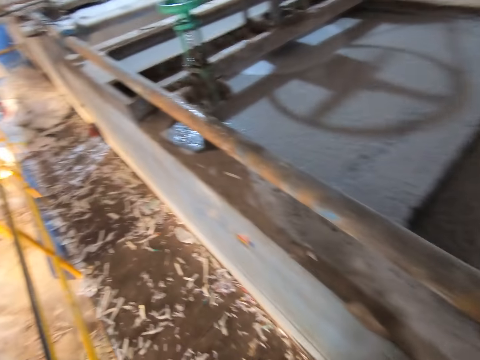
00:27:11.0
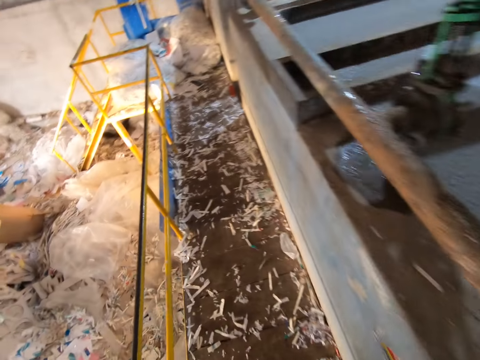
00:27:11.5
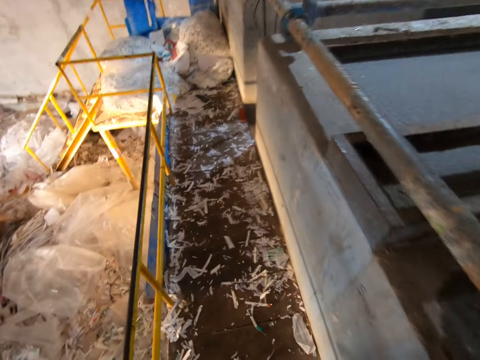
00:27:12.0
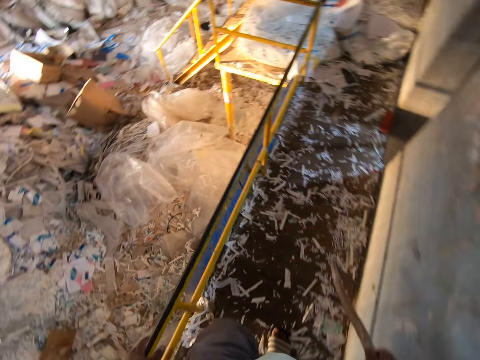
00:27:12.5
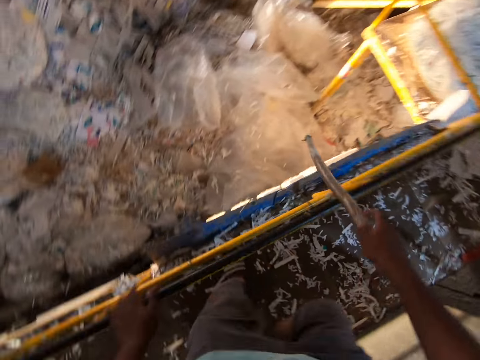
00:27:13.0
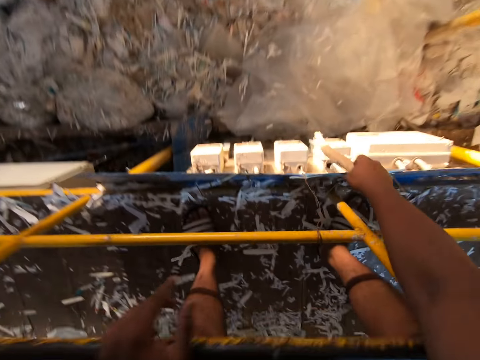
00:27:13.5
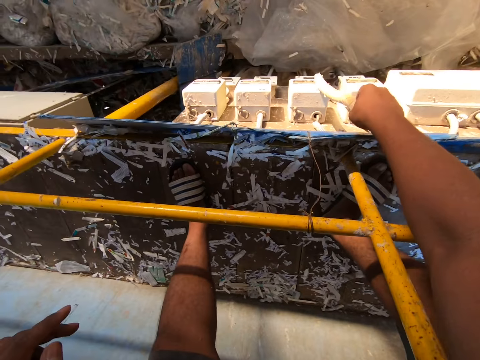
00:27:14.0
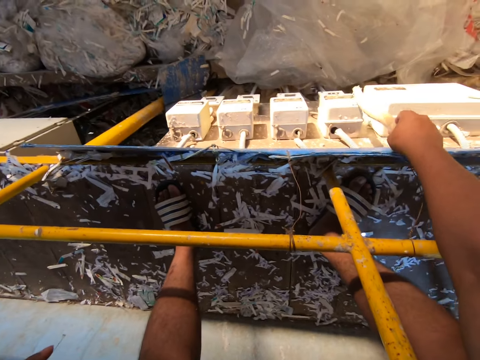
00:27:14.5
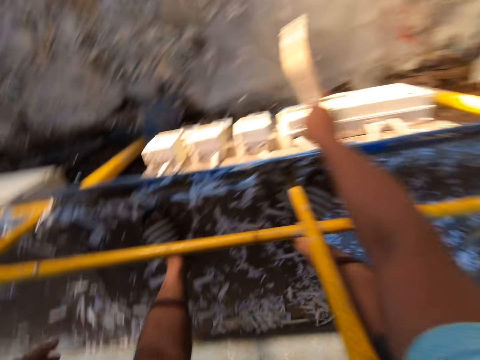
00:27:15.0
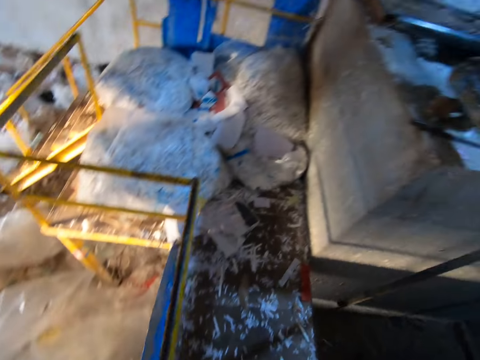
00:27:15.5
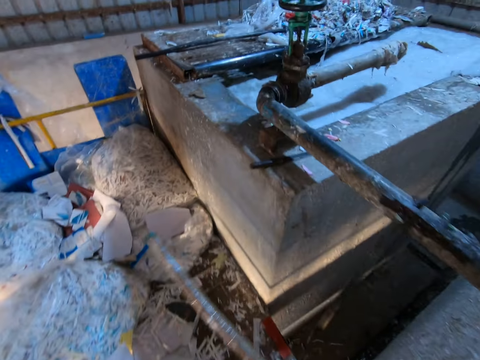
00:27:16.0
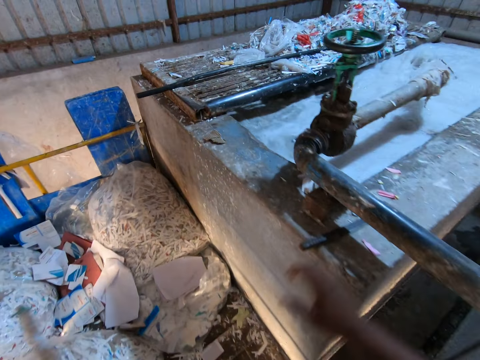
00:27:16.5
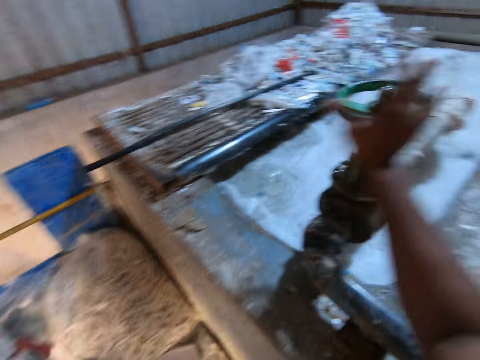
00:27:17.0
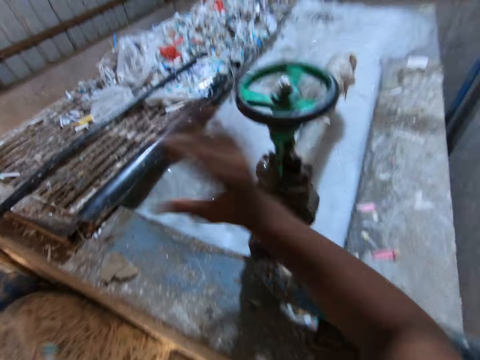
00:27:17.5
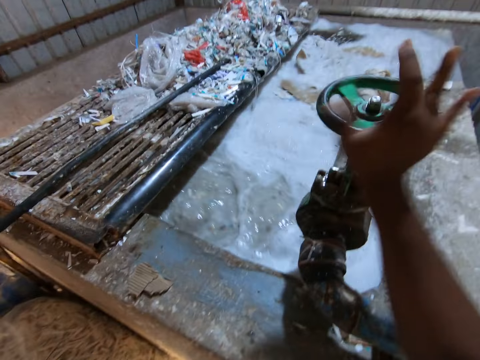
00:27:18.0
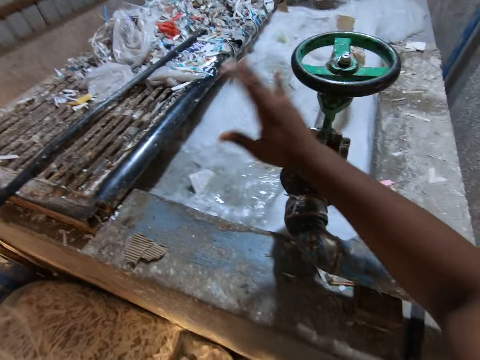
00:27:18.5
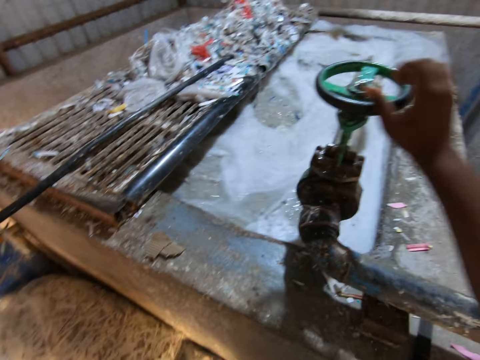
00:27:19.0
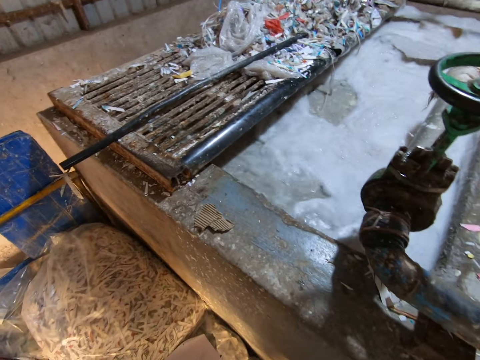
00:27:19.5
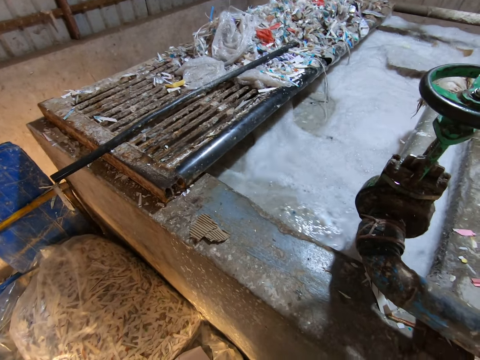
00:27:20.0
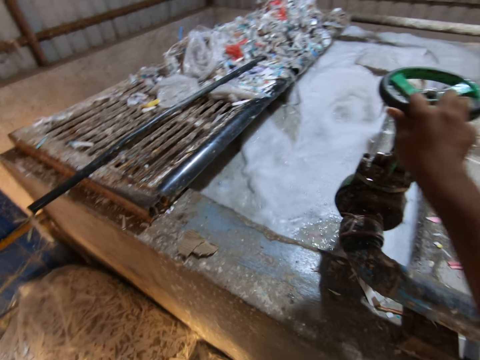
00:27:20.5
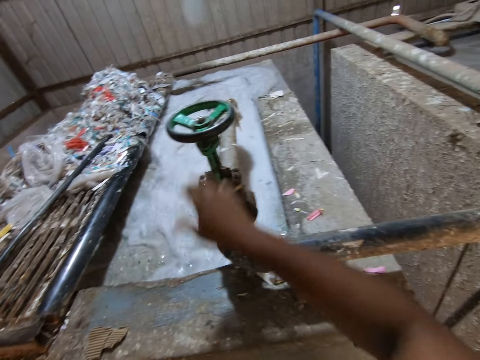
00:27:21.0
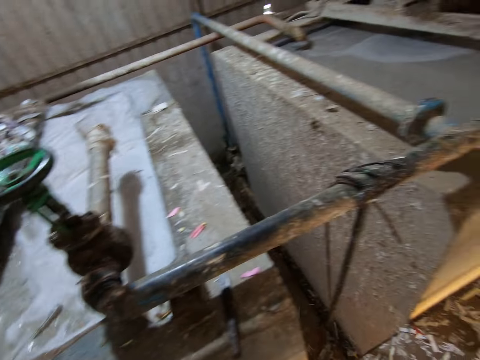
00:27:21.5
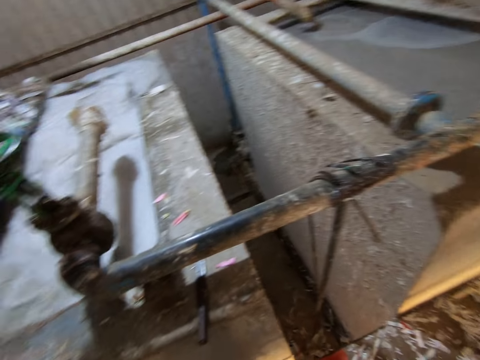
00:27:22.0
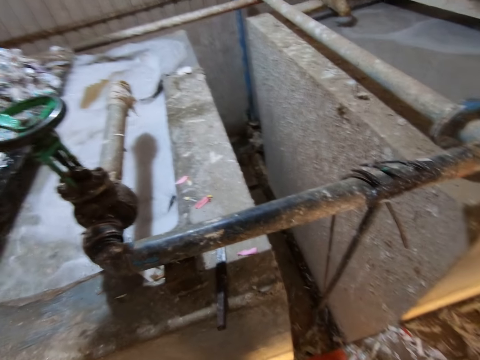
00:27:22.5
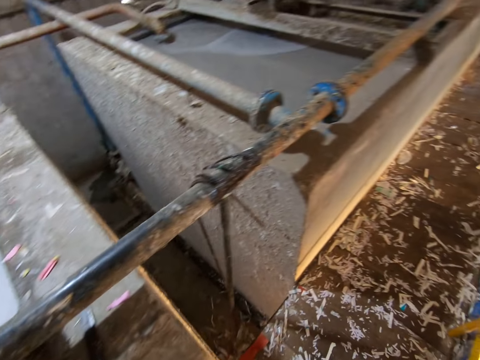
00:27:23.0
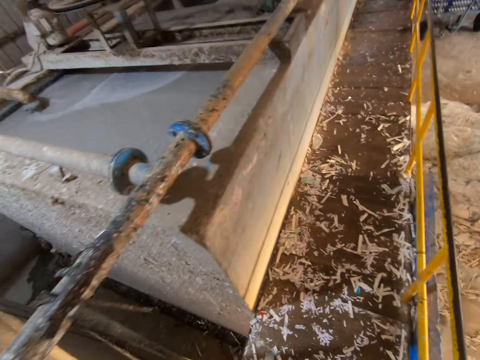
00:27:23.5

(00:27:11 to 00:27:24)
The camera wearer walks towards a set of meters with the stick in his right hand. He places his left hand on the rail. He looks around. He touches a meter with the stick in his right hand. He removes the stick in his right hand from the meter. He touches a meter with the stick in his right hand. He removes the stick in his right hand from the meter. He turns around. He walks on the platform towards a pond. He passes the stick in his right hand to his left hand. He closes a pipe valve in the pond with his right hand. He turns around.

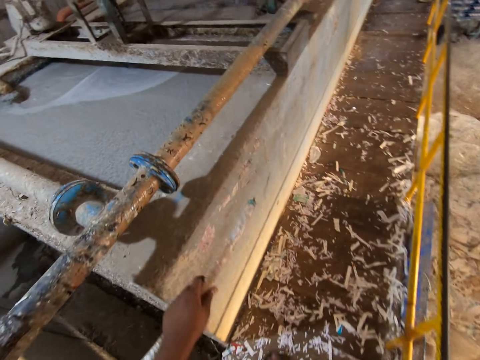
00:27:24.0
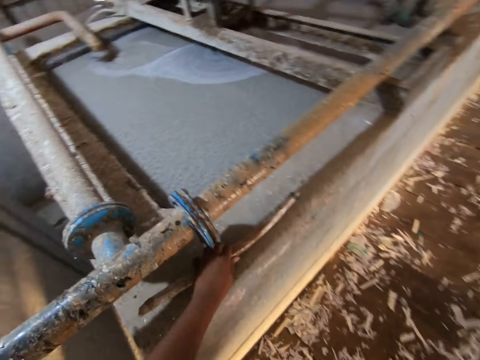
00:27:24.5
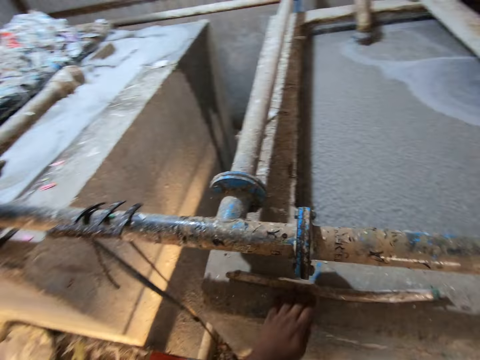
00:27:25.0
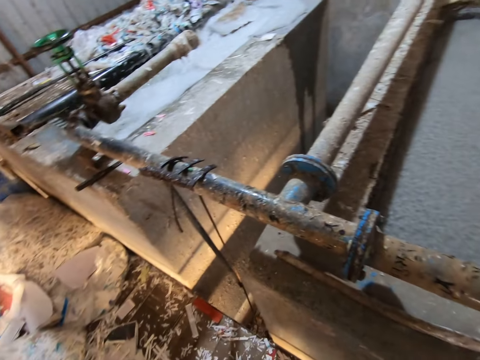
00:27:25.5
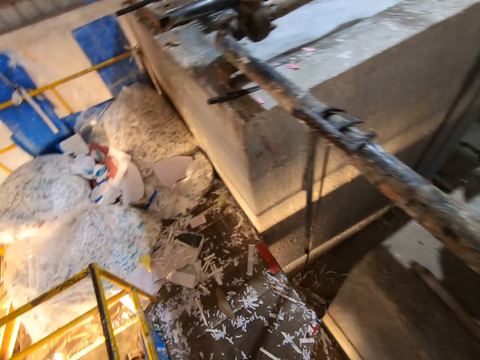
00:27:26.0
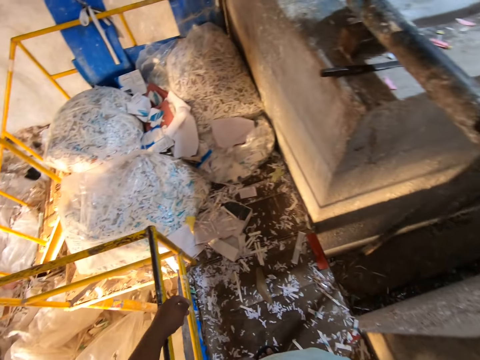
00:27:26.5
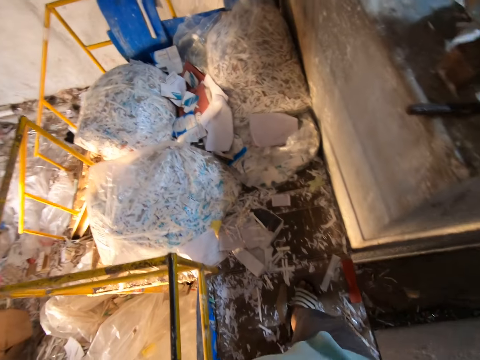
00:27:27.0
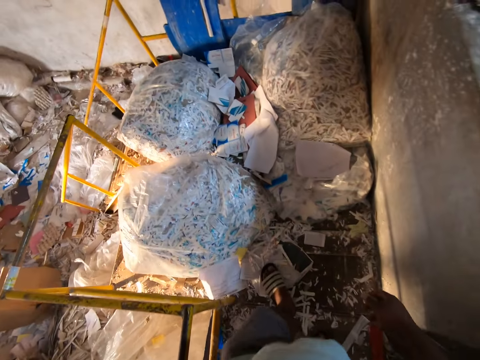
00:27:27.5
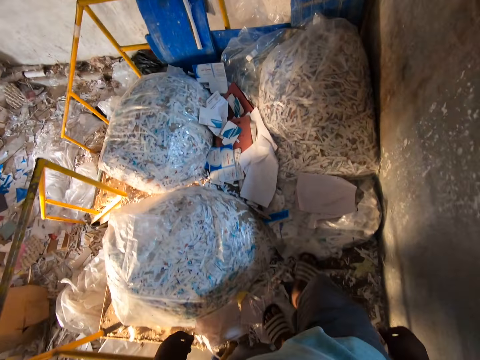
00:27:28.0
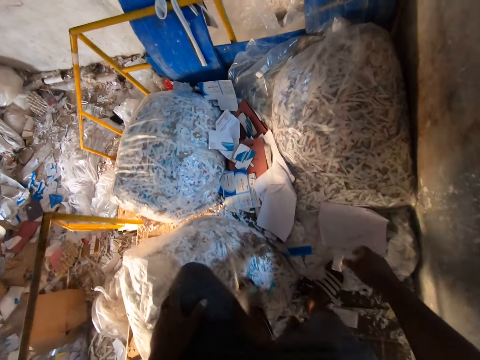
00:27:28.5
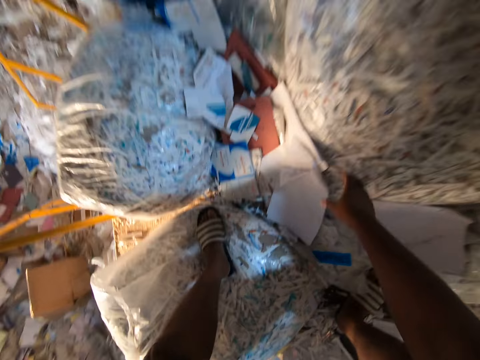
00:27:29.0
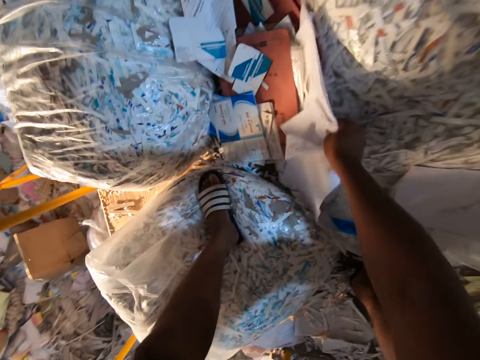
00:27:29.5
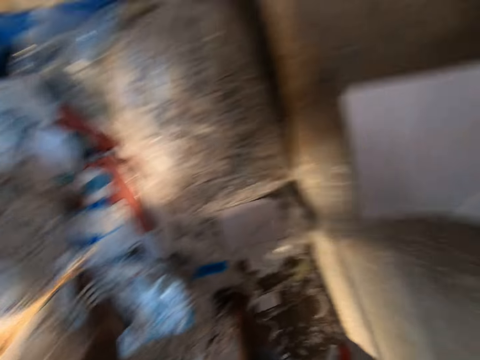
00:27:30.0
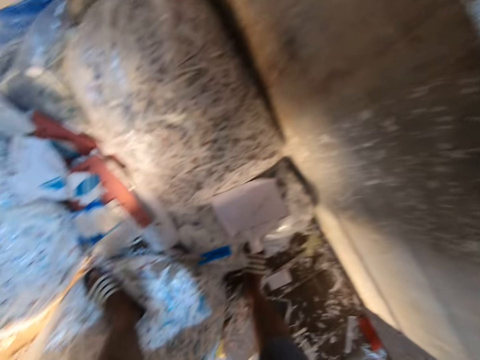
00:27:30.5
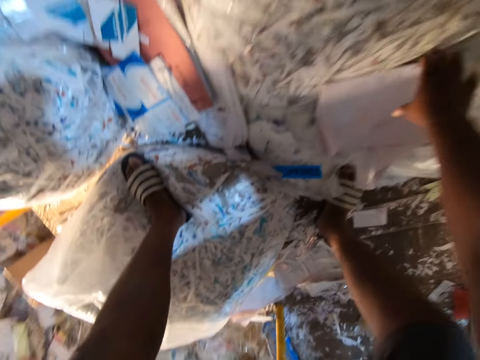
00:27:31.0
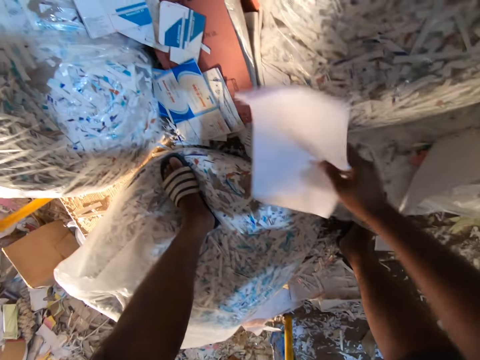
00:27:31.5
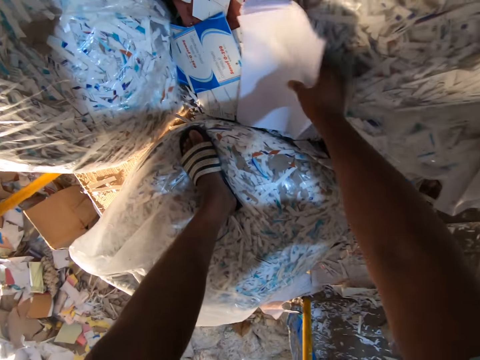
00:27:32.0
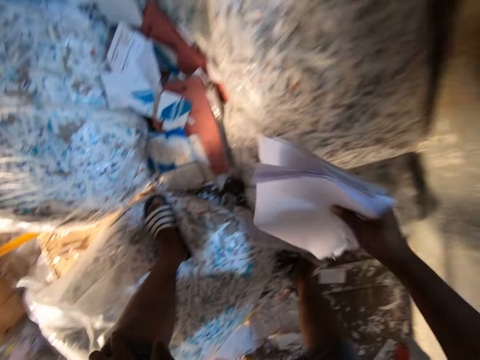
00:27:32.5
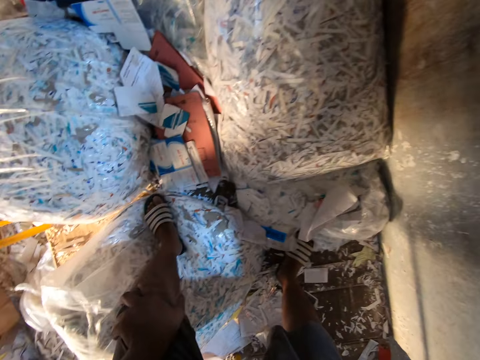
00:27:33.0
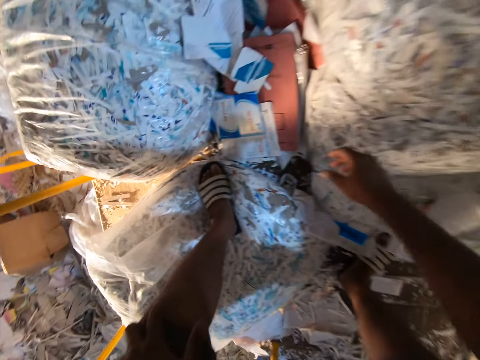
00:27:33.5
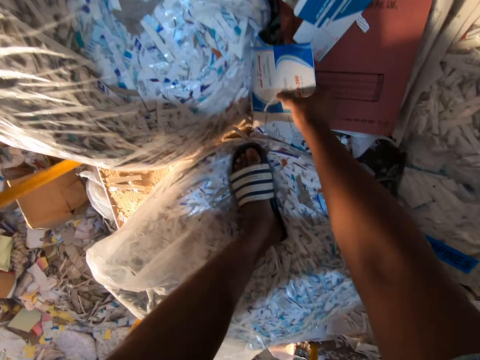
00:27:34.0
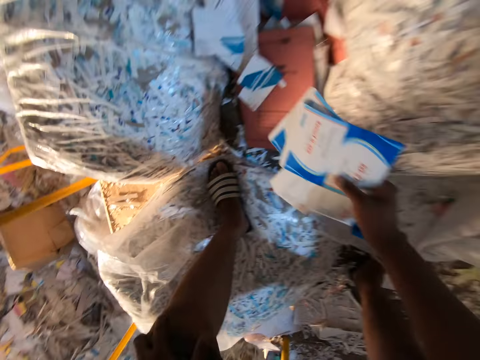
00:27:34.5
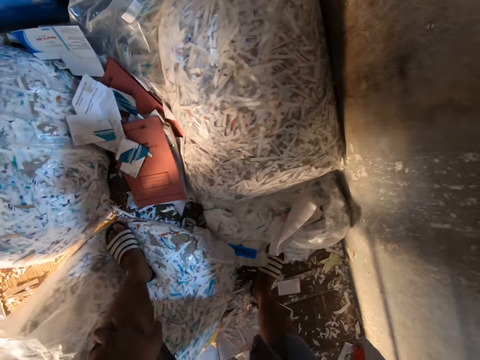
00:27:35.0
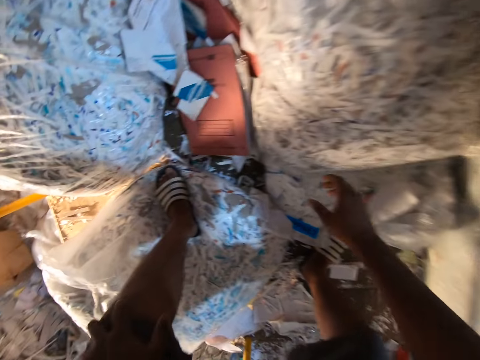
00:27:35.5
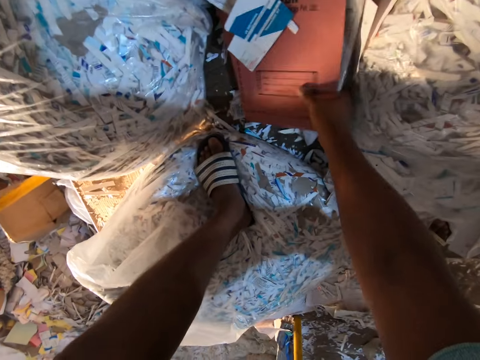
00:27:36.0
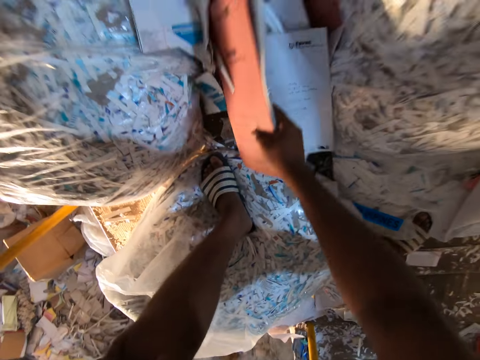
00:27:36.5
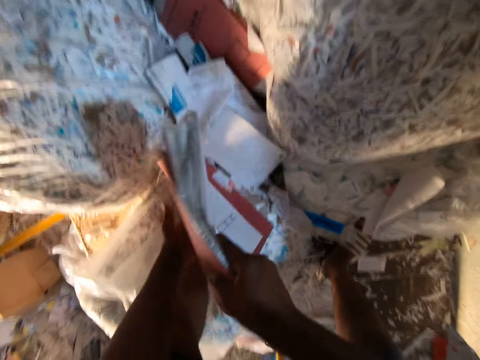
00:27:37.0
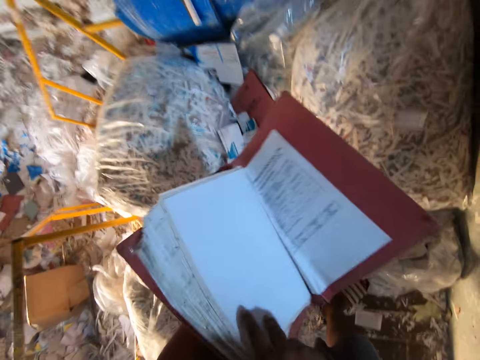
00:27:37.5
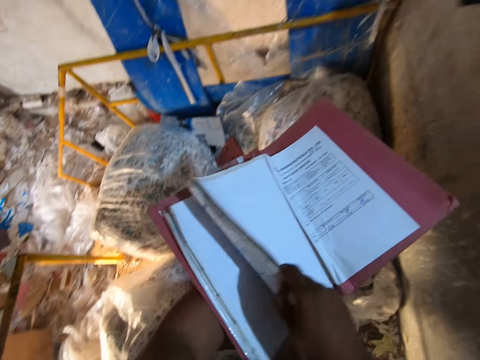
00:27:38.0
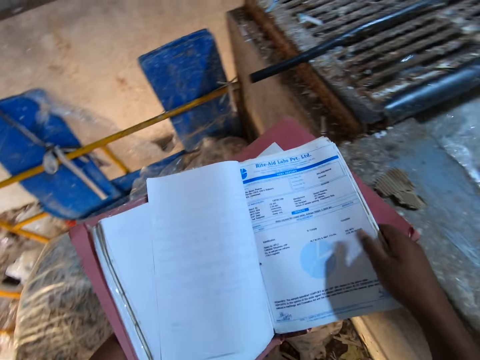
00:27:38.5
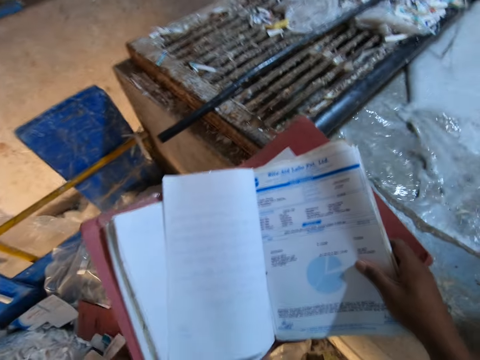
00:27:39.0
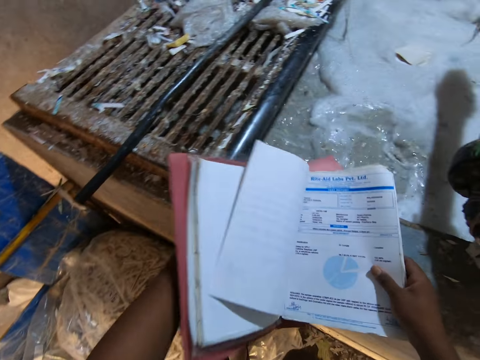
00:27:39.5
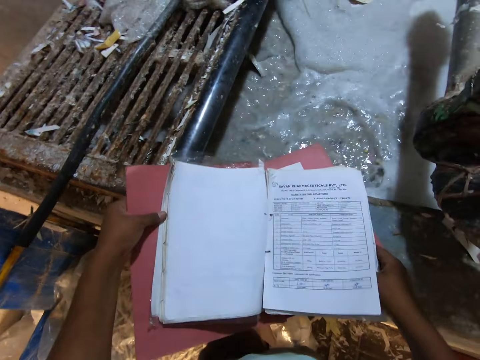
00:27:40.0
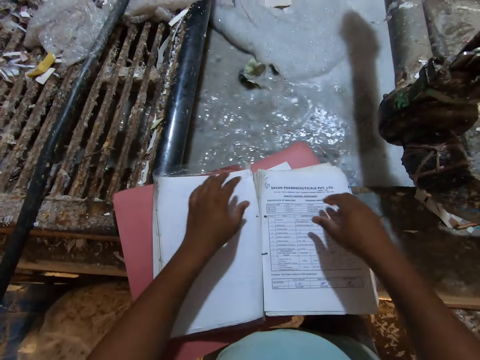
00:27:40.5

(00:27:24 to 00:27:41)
The camera wearer places the stick in his left hand on a pond slab. He turns around. He walks on the platform towards some bags of shredded papers. He takes some papers from the platform with his right hand. He drops the papers in his right hand in the pond. He takes some papers from the platform with his right hand. He takes some papers from the platform with his right hand again. He drops the papers in his right hand in the pond. He takes some papers from the platform with his right hand. He drops the papers in his right hand in the pond. He takes a book from the platform with his right hand. He holds the book in both hands. He turns some pages of the book in his hands with his right hand. He places the book in both hands on the pond slab. He places his left hand on the book on the pond slab and removes some pages from the book on the pond slab with his right hand.
